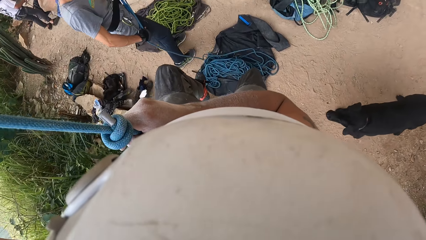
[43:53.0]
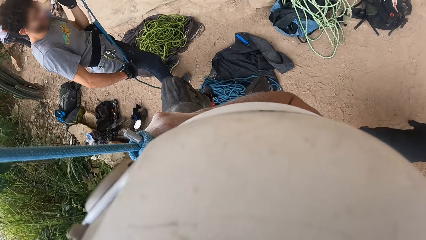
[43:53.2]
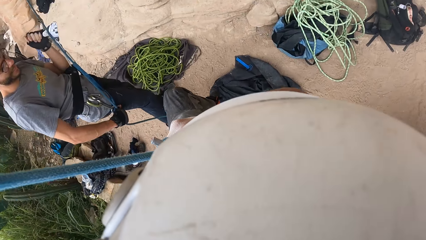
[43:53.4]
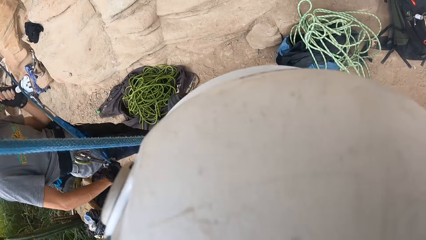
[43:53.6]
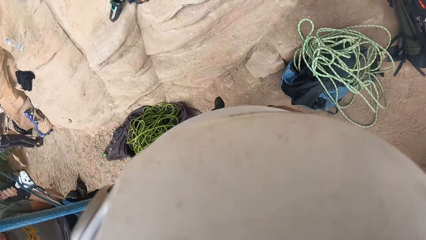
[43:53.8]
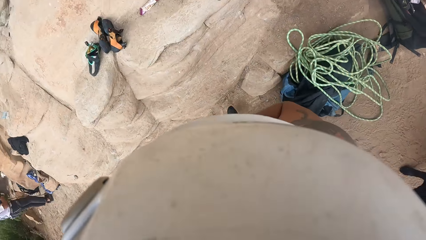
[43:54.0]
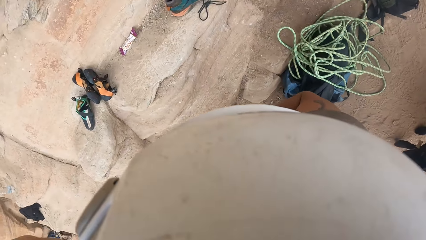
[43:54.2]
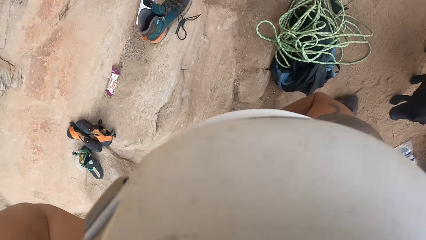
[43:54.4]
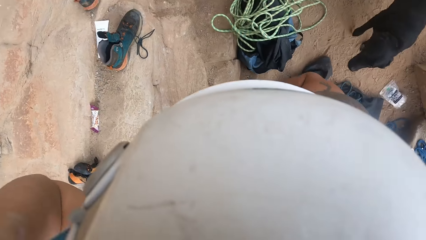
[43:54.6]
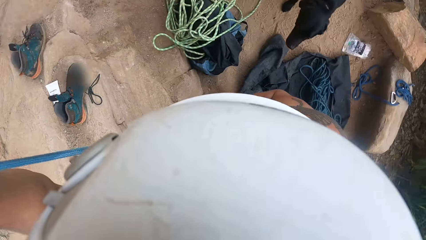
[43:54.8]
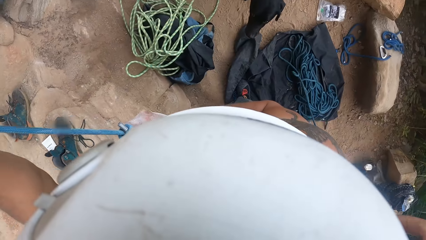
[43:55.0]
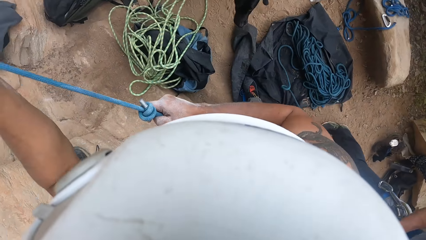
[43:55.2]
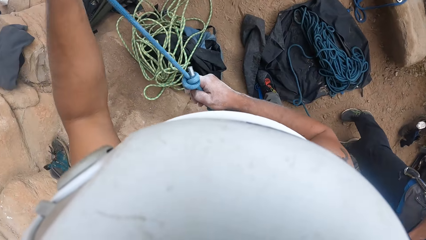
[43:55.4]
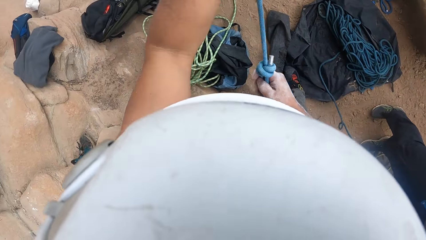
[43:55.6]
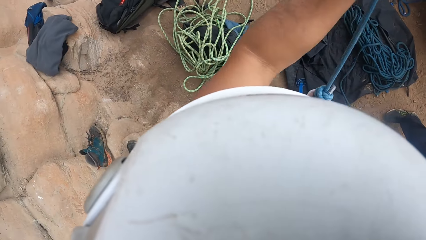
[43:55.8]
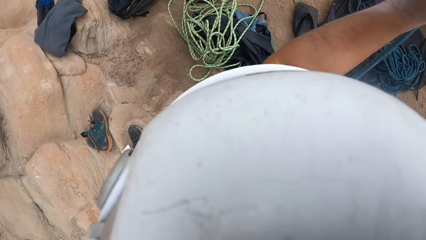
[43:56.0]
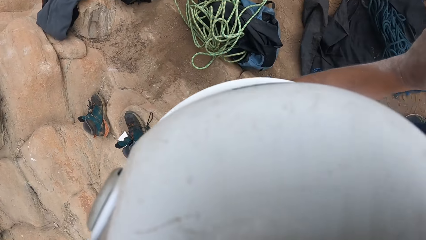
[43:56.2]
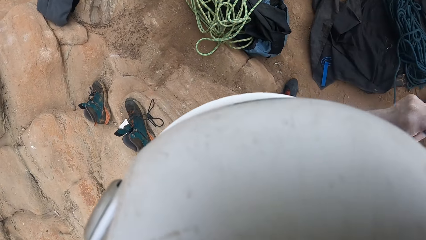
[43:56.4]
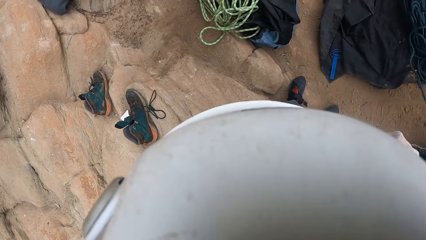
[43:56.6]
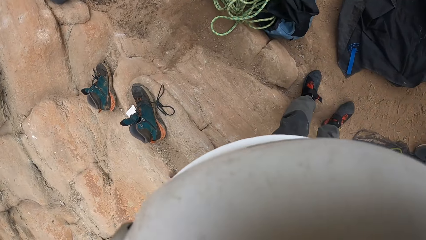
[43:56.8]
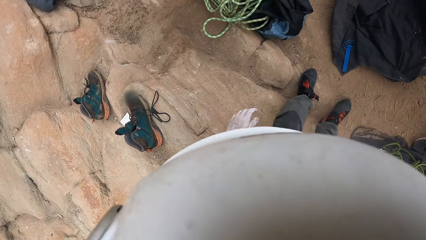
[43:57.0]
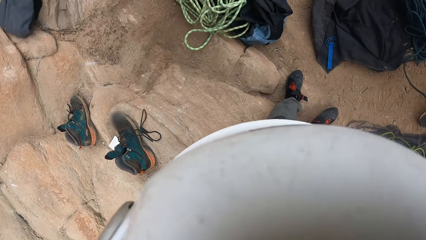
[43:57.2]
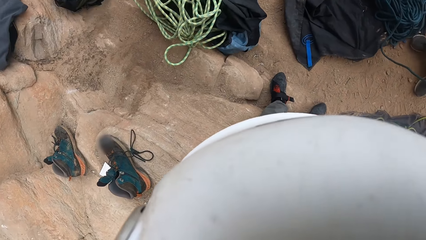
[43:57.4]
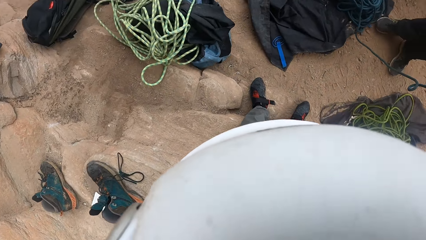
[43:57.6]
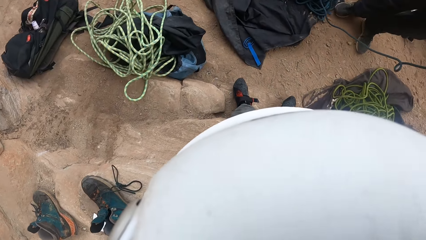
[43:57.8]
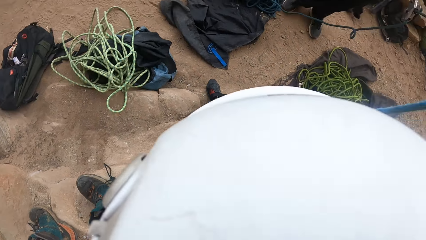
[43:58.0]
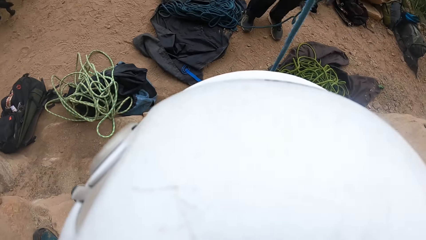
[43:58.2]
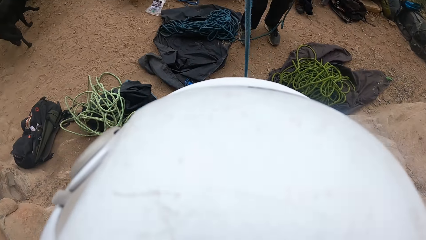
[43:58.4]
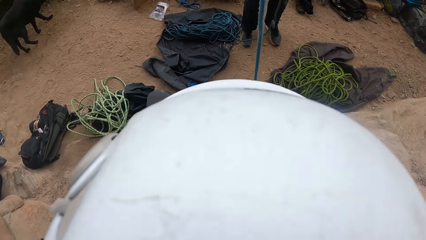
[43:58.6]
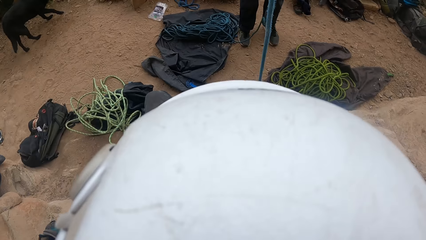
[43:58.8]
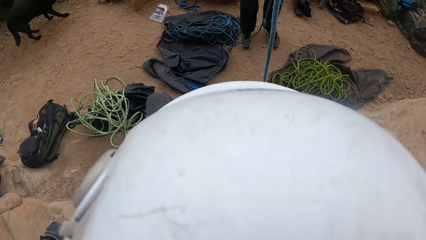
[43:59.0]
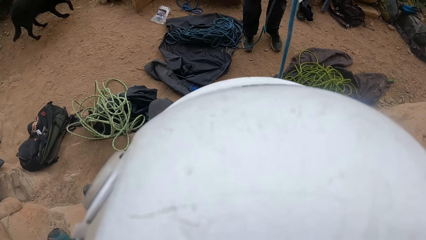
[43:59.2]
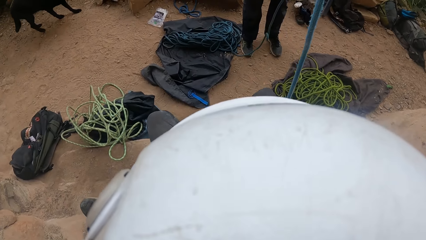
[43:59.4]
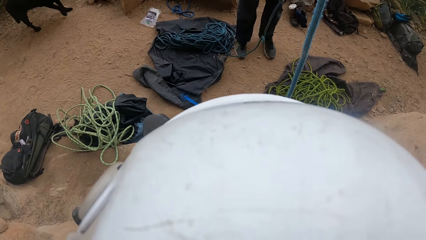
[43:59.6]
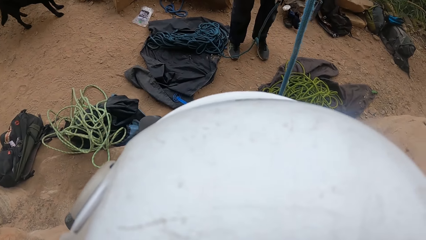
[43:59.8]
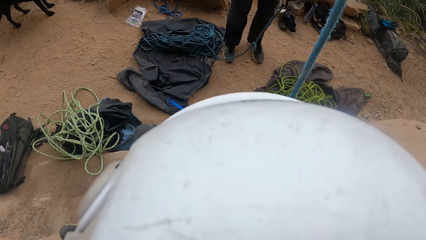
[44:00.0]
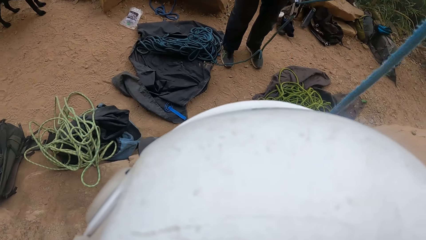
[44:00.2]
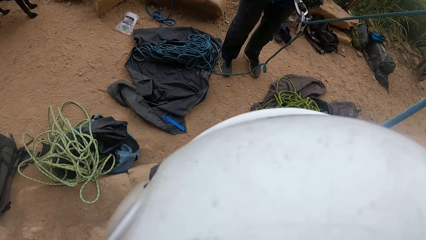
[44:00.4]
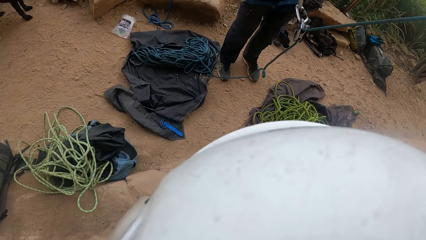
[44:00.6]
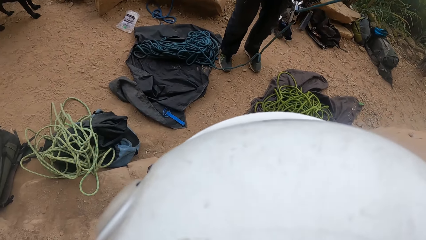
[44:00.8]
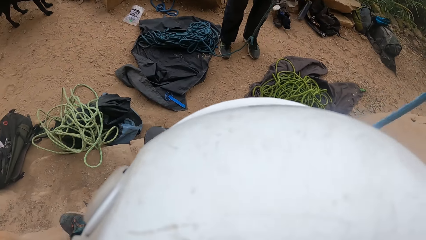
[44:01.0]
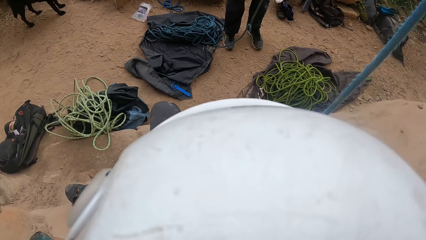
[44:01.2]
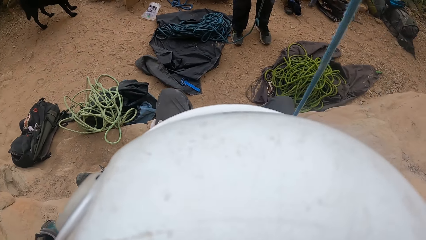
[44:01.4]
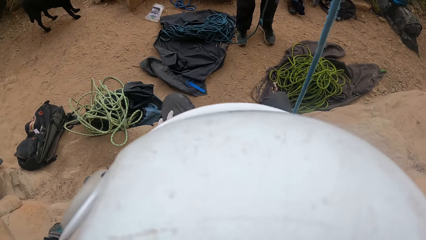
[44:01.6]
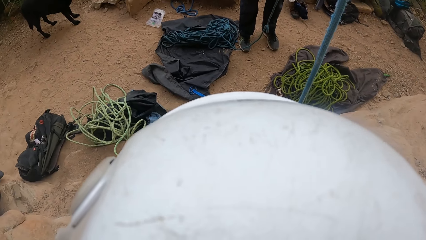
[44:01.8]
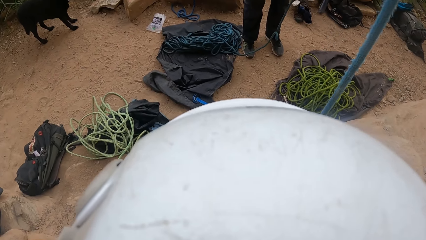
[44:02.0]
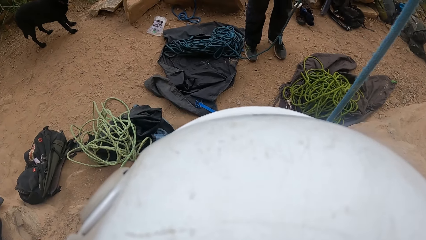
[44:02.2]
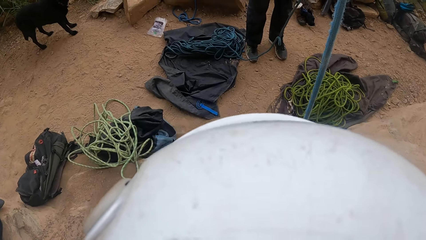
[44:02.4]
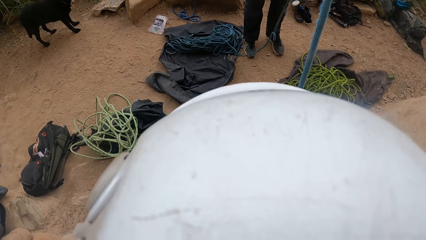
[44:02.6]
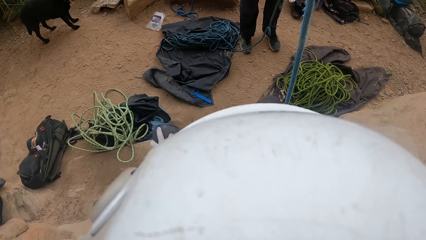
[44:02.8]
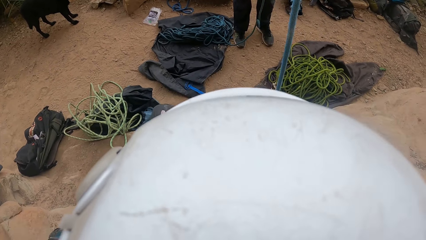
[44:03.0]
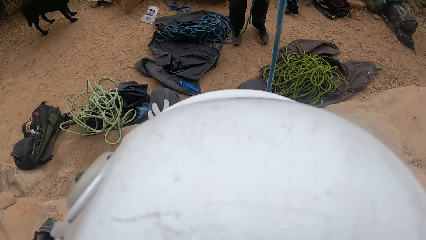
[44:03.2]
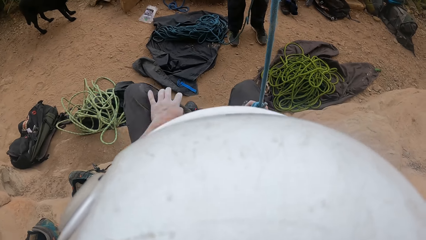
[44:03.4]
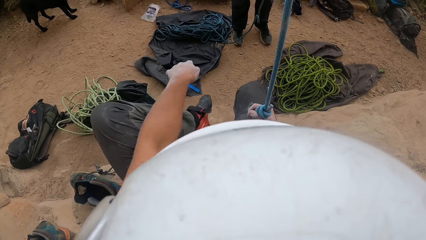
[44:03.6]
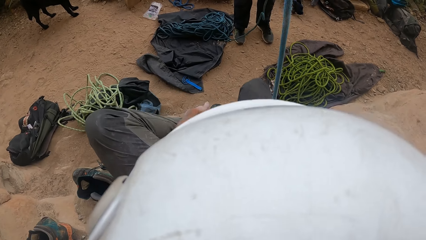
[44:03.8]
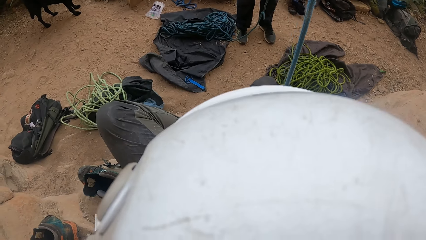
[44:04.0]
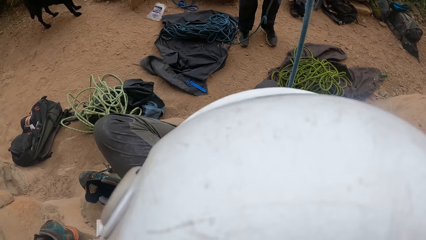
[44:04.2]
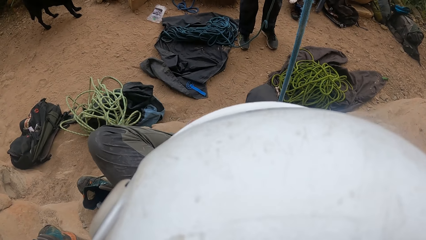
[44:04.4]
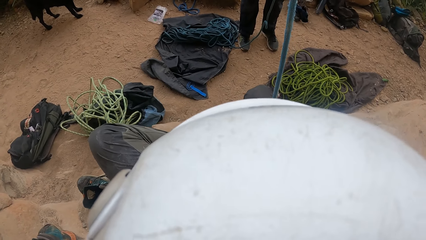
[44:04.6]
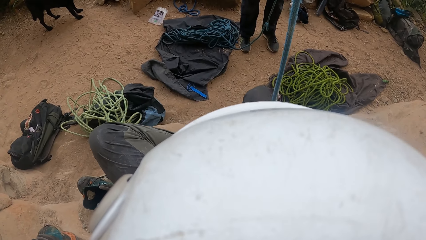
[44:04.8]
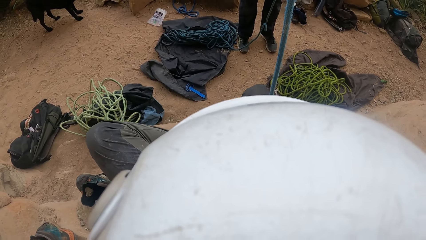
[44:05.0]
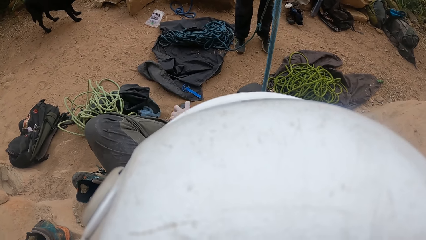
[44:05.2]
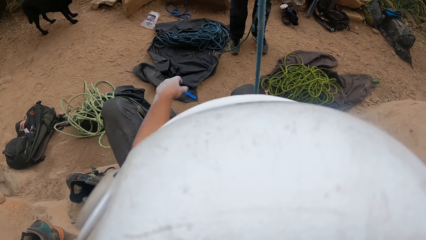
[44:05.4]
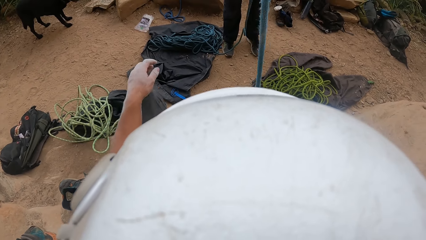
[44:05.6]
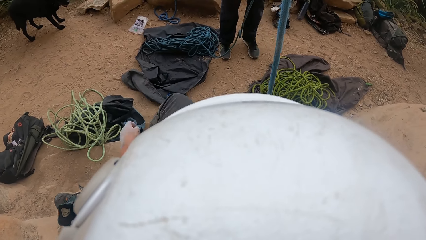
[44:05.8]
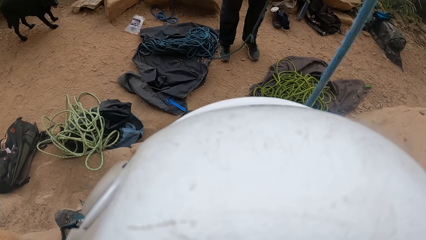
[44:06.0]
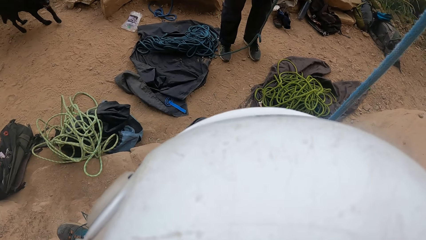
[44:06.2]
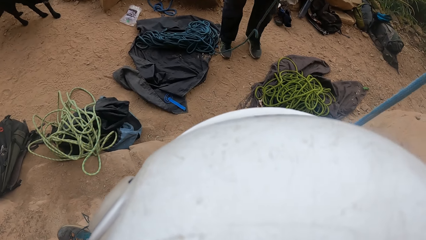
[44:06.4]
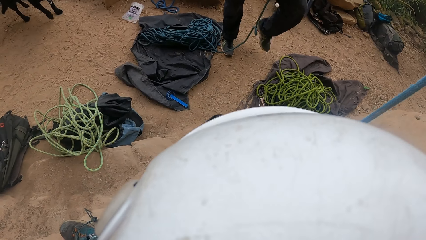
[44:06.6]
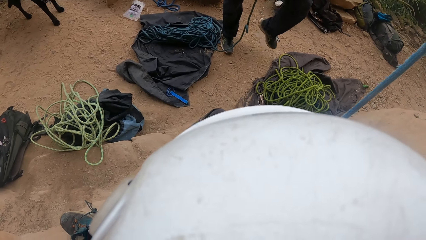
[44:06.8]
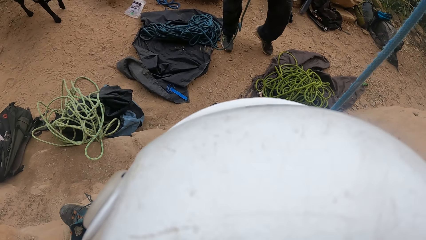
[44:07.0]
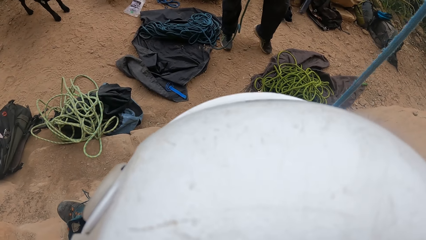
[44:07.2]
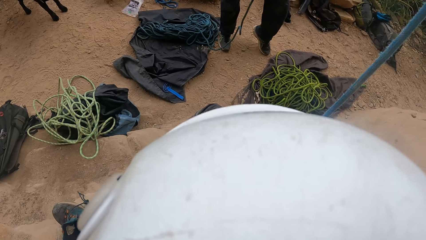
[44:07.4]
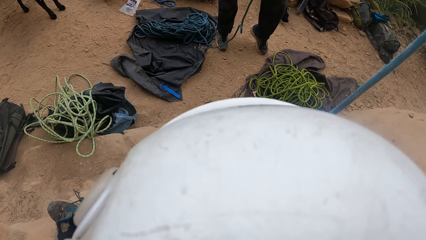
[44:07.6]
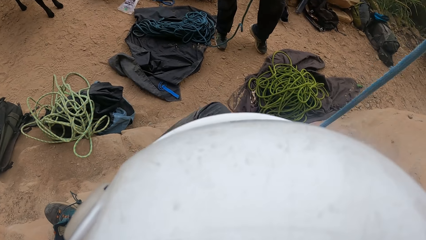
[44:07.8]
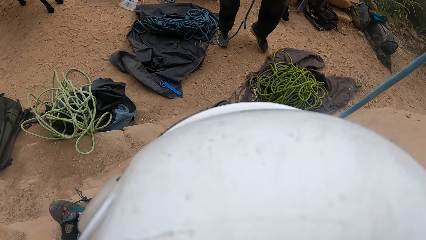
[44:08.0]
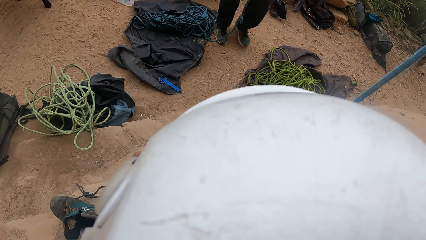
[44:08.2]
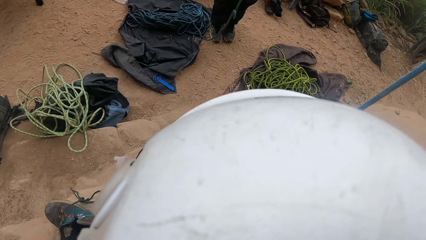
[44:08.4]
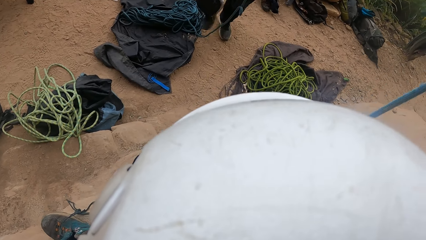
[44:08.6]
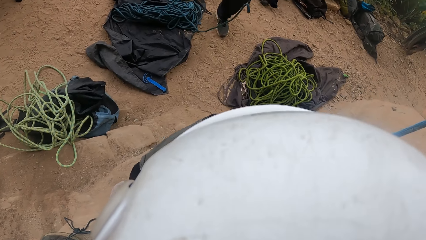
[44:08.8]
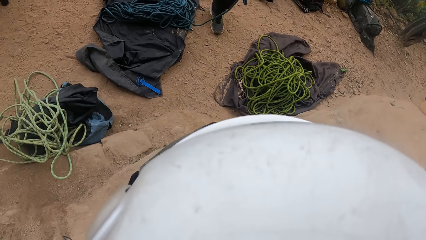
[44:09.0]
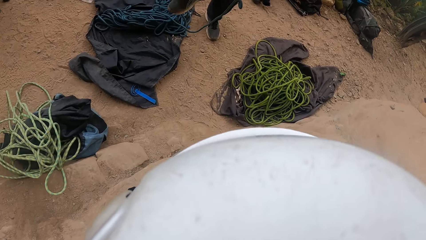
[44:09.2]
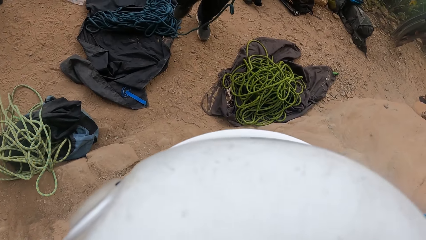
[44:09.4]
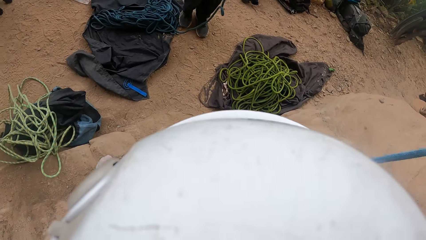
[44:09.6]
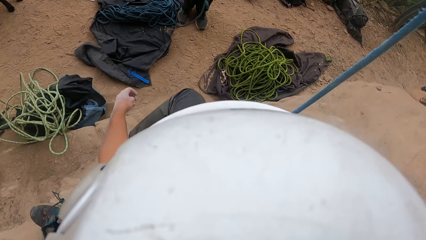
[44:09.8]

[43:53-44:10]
The camera wearer steps down. They move around, sit down, and stare around the ground. They move around. They move both left hand and foot. They adjust the shoes. They move around the left hand.
